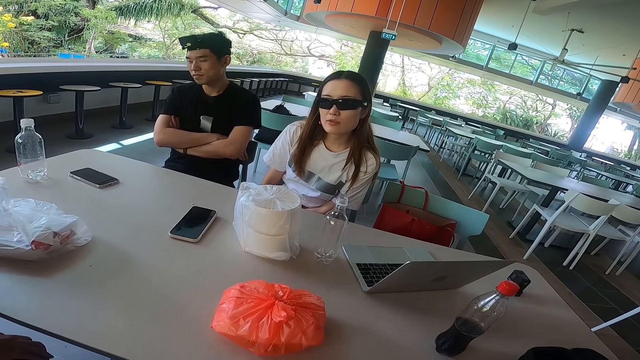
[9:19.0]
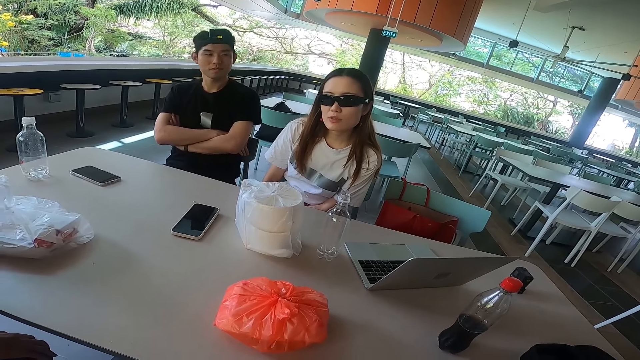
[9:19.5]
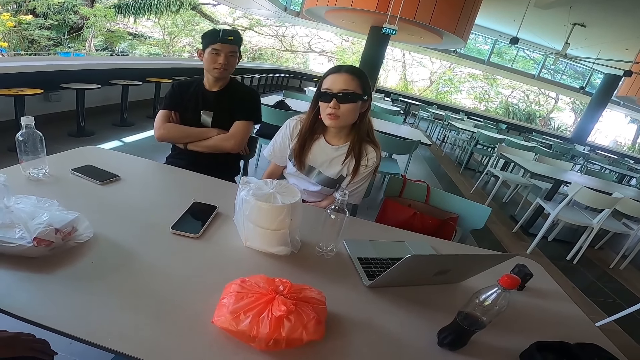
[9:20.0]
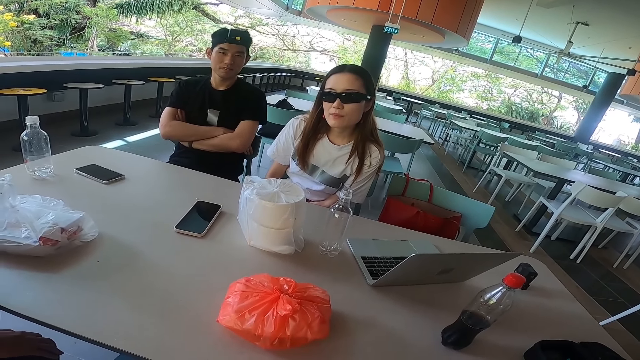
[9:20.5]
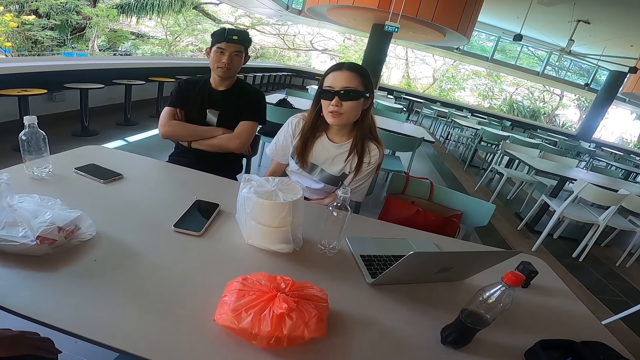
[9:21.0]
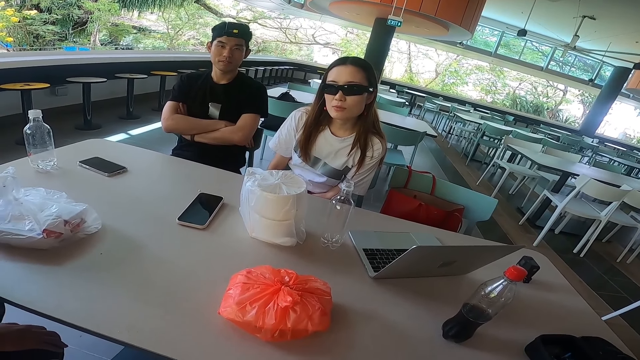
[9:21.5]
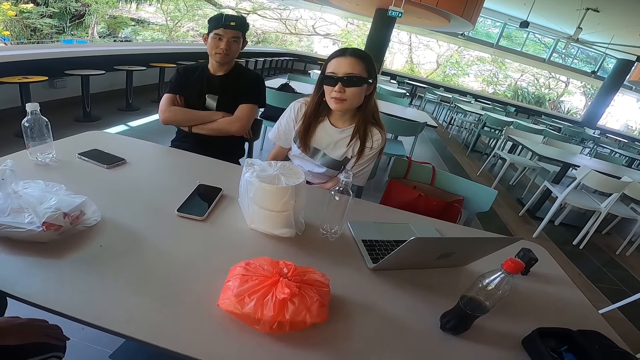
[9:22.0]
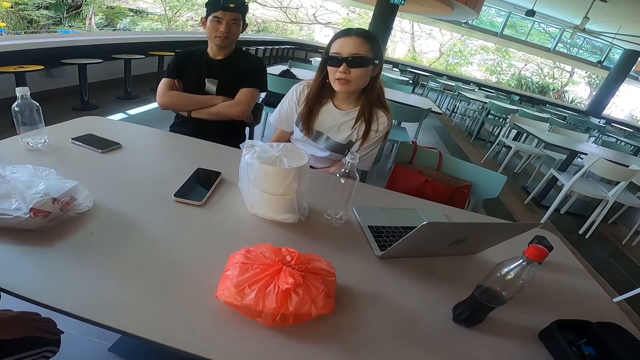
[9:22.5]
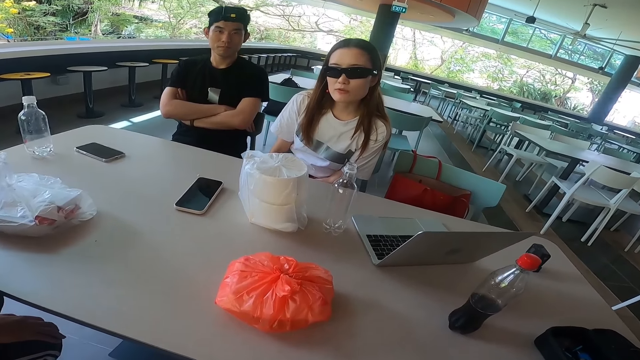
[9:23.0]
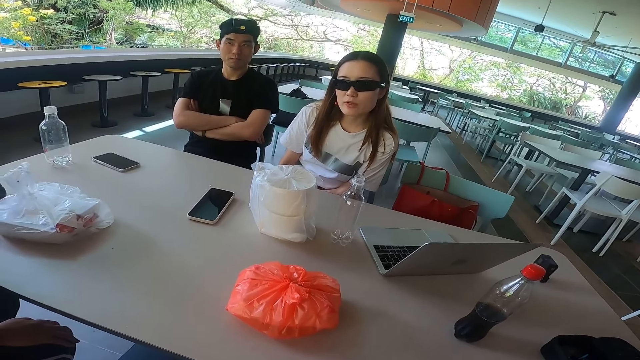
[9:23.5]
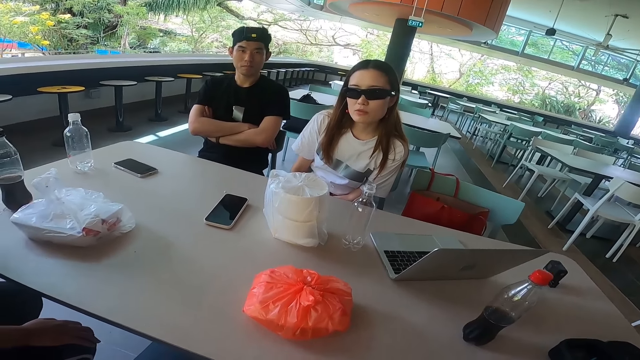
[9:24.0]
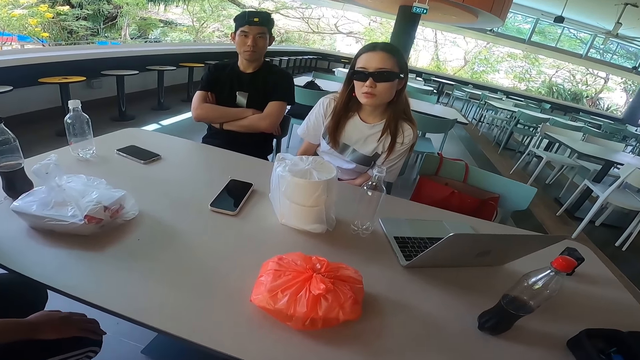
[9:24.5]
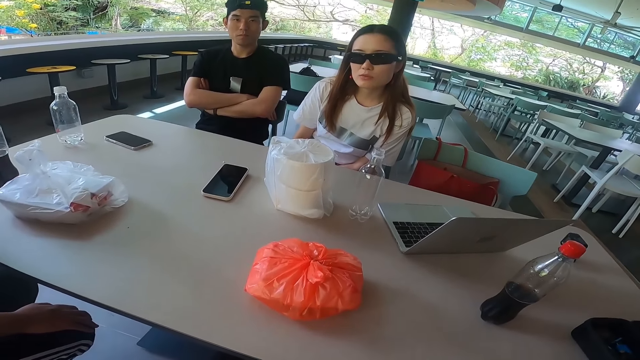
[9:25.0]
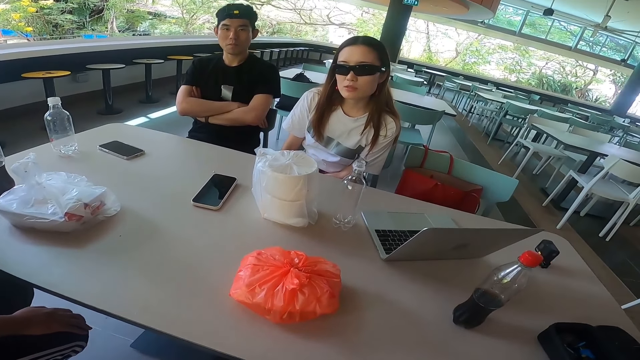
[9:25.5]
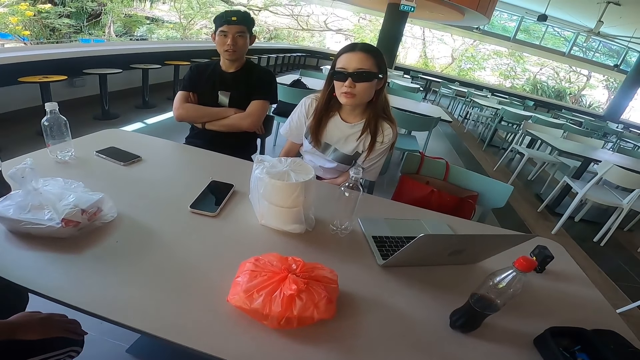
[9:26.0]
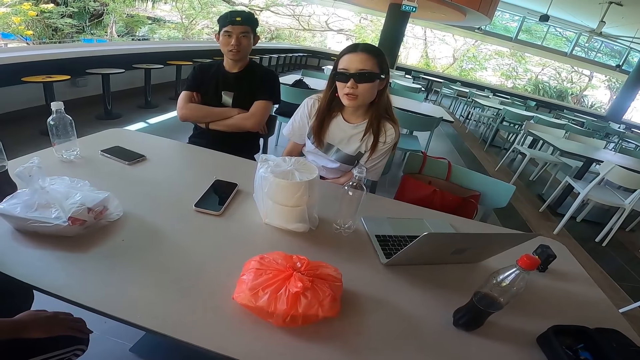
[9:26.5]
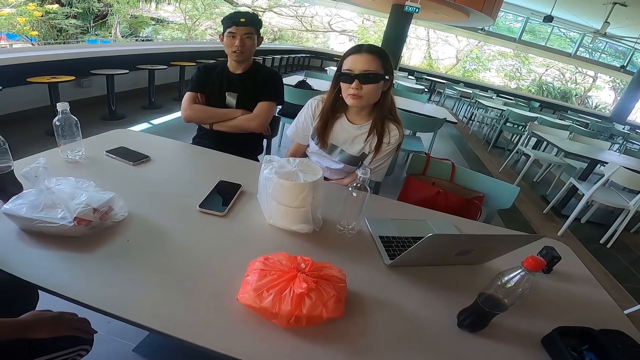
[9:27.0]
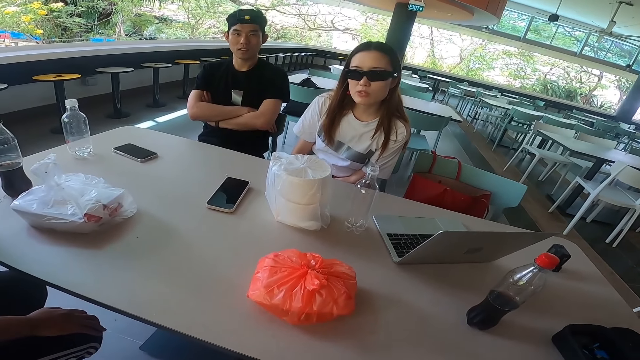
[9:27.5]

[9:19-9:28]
A man stares at the floor and stares at a lady. The camera wearer stares at the lady.

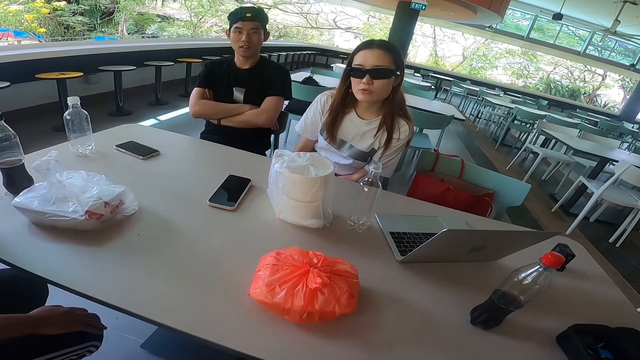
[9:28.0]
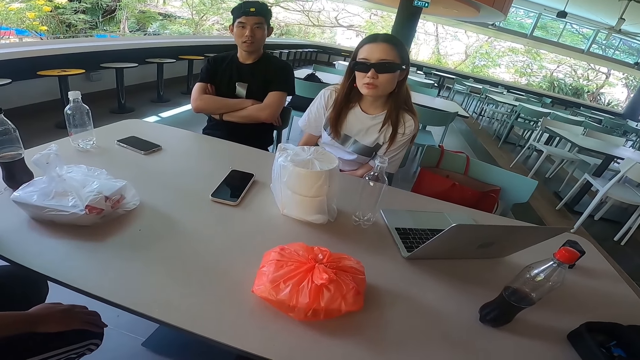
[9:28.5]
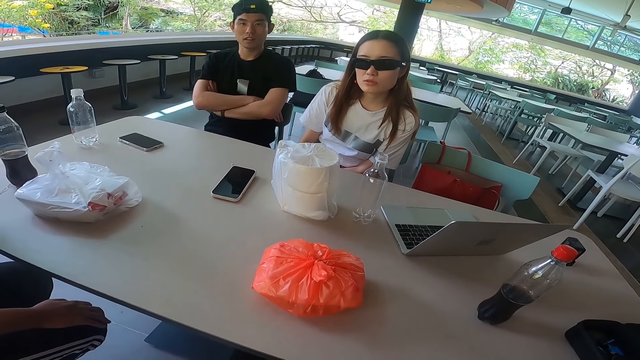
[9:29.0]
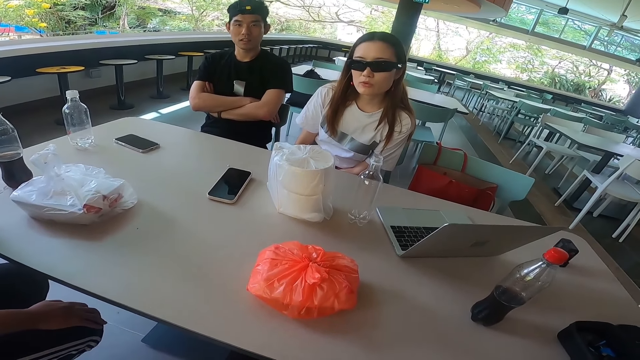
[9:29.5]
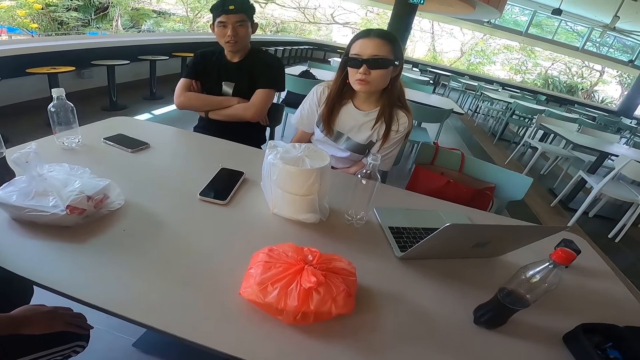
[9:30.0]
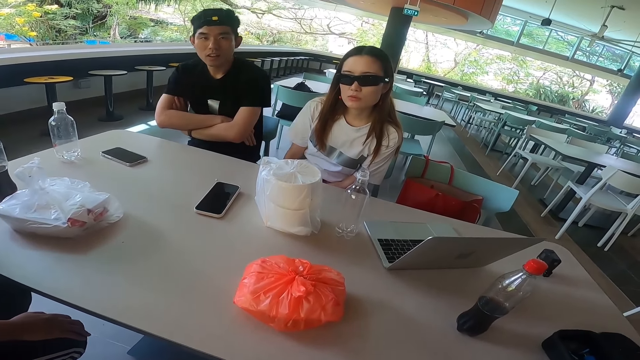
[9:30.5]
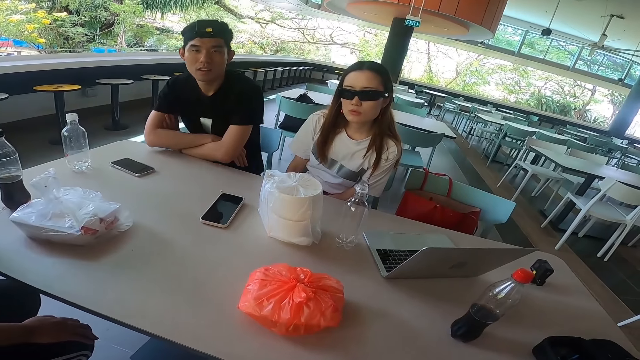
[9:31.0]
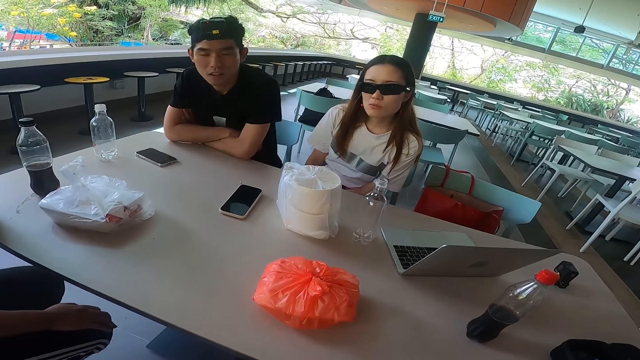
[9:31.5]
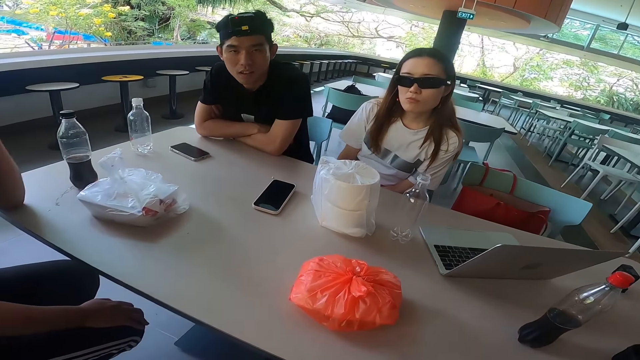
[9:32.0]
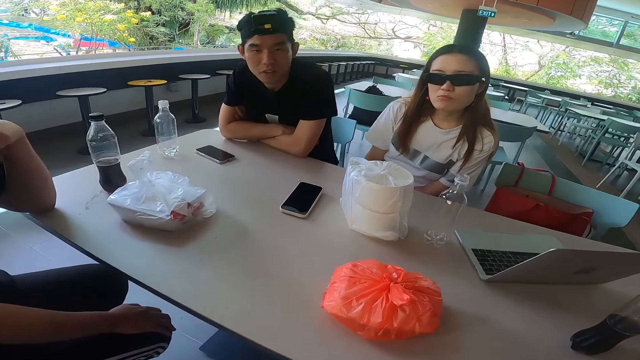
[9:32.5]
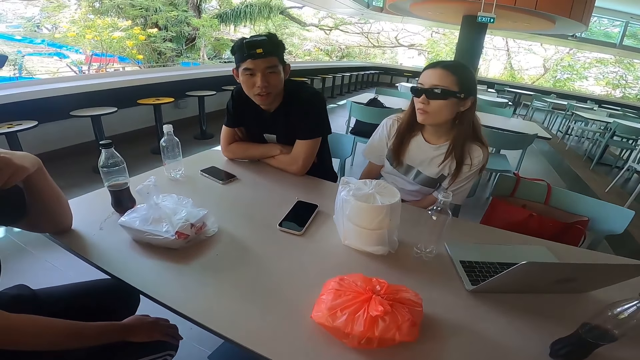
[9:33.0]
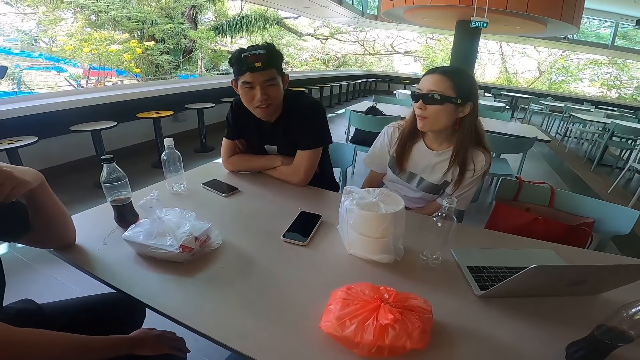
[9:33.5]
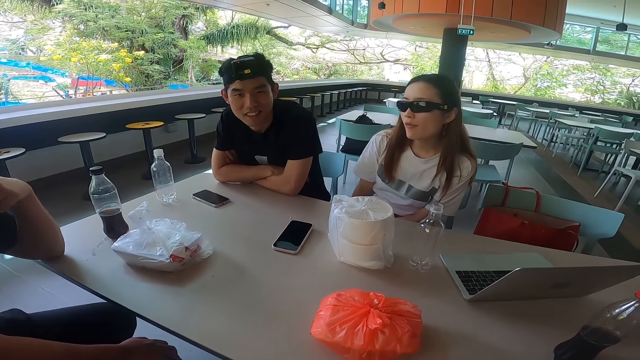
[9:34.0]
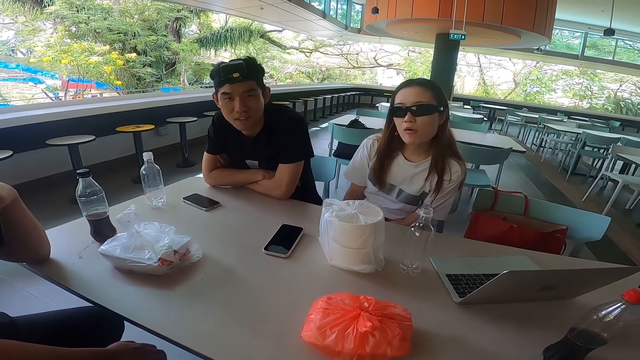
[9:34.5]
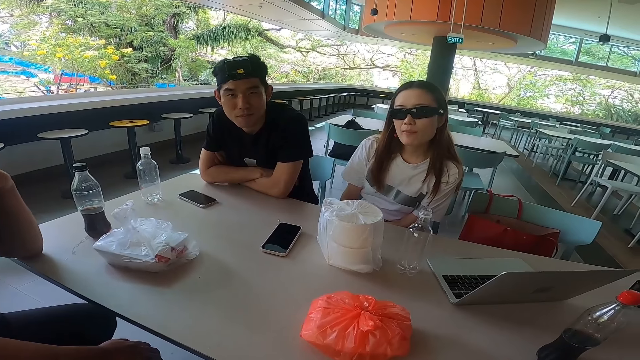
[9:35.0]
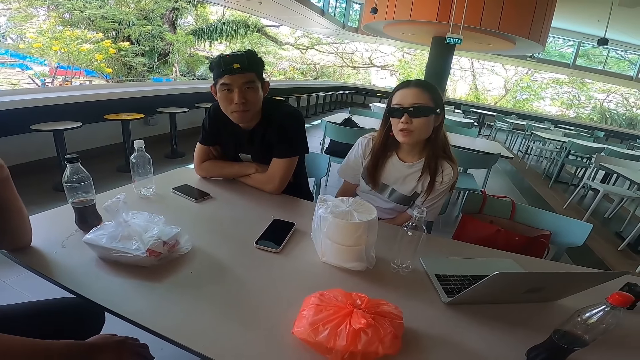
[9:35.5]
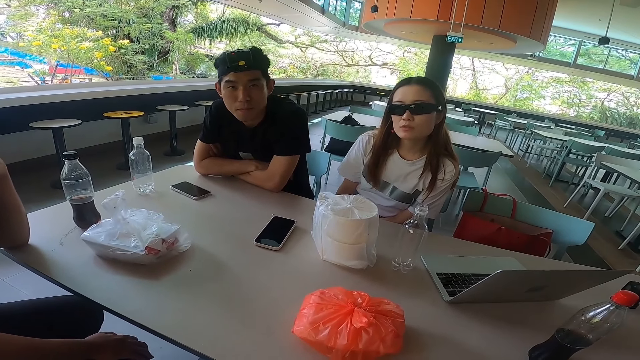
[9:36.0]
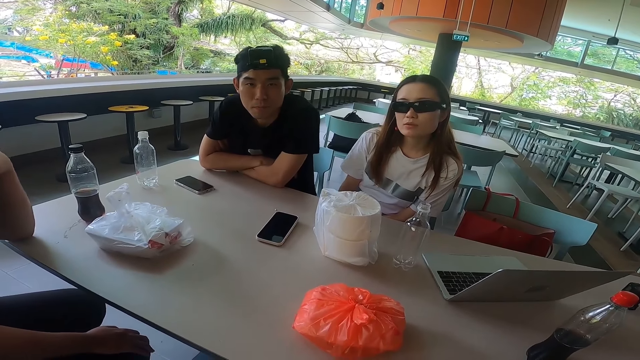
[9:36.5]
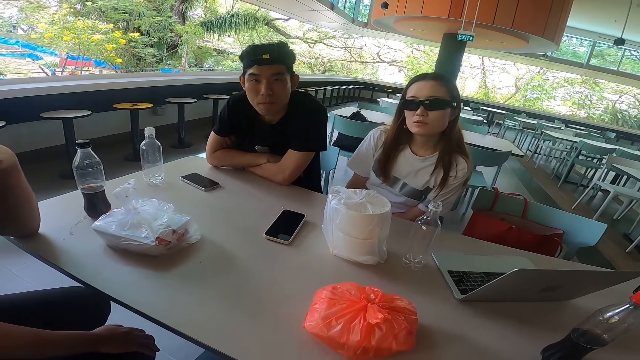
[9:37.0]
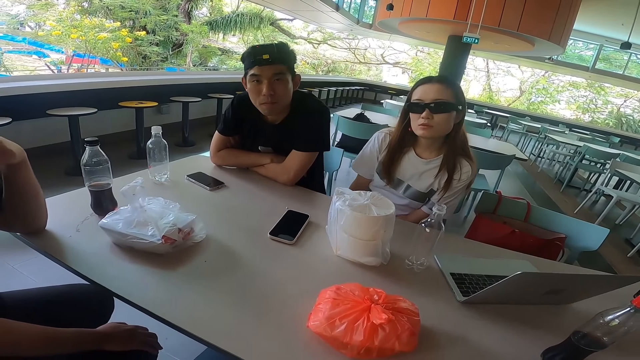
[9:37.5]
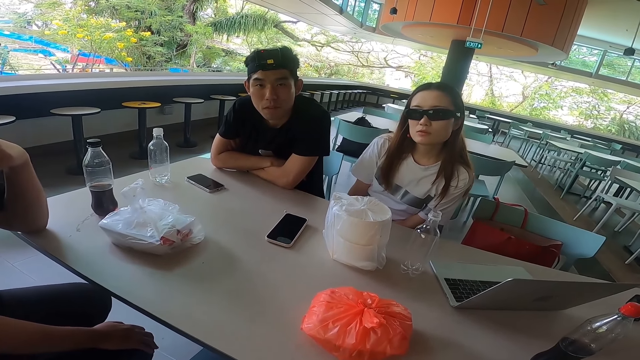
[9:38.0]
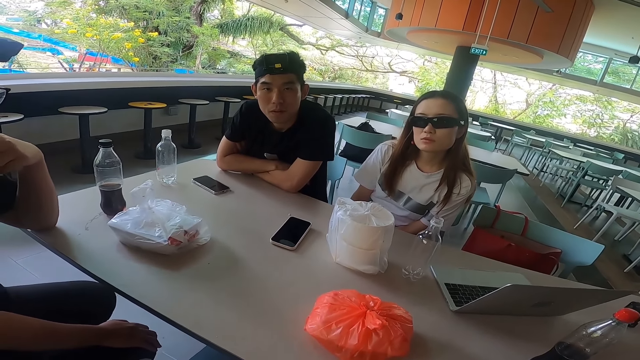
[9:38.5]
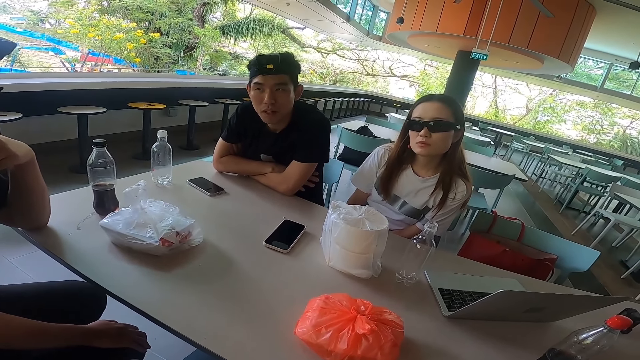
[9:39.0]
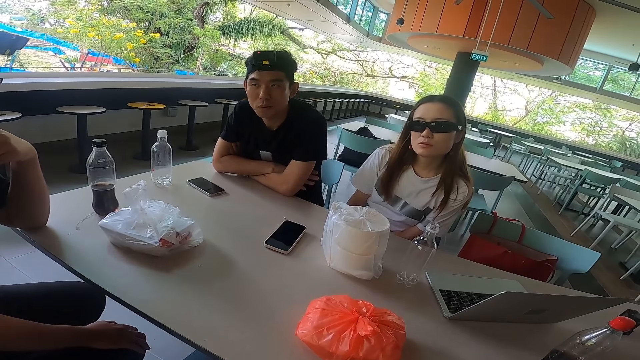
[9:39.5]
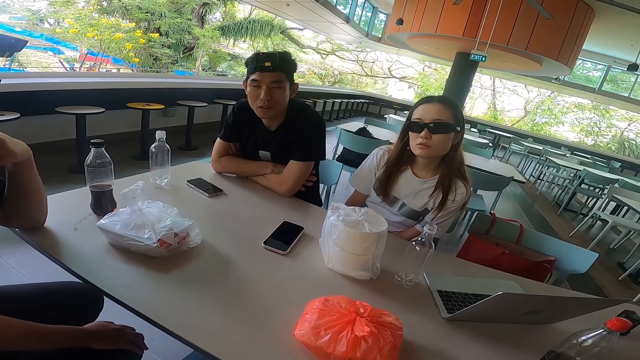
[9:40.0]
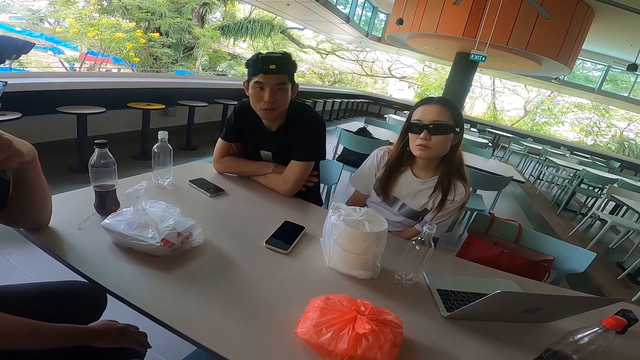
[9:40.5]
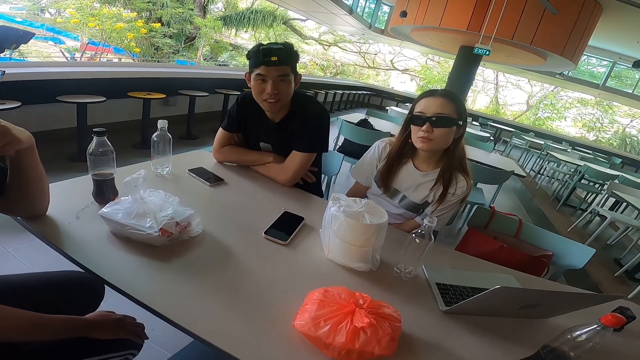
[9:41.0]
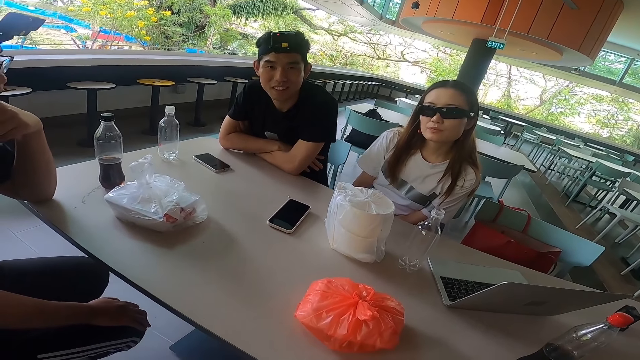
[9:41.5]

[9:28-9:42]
A man leans both hands on the table. A lady stares at the man. The camera wearer stares at the man.
